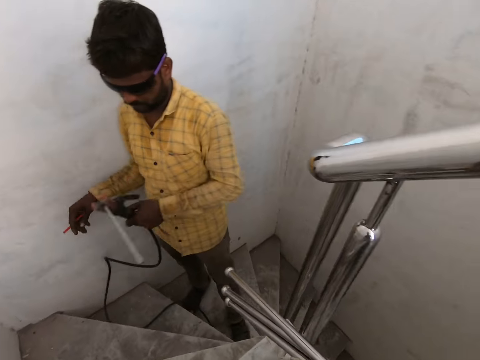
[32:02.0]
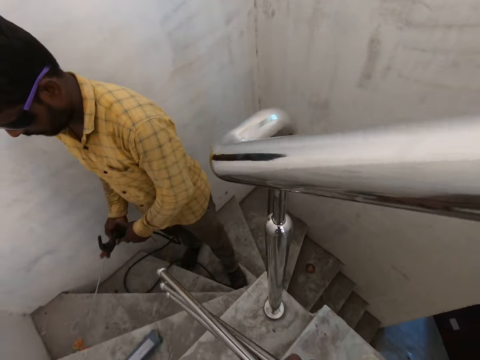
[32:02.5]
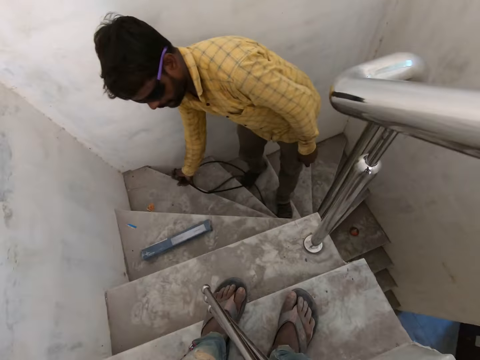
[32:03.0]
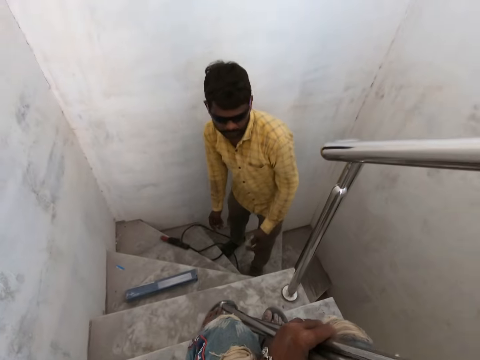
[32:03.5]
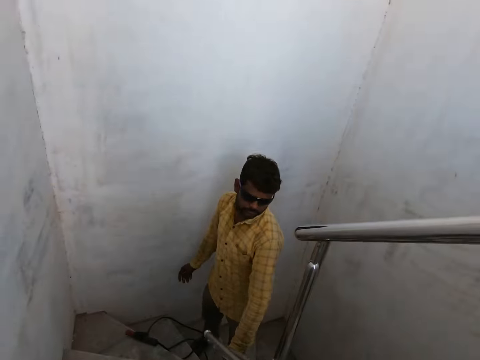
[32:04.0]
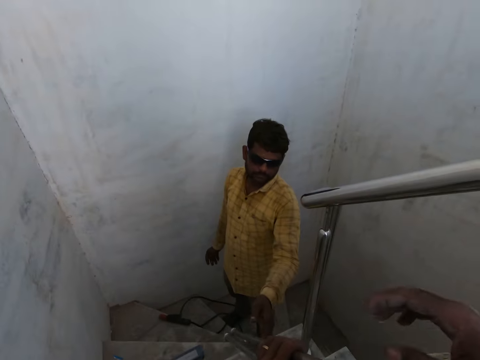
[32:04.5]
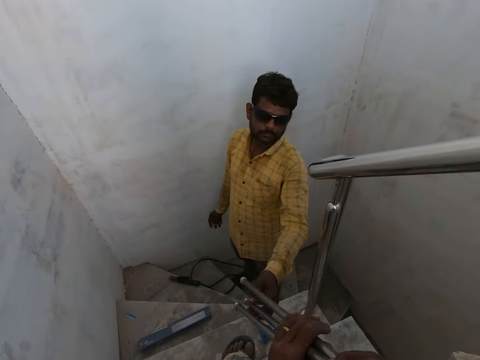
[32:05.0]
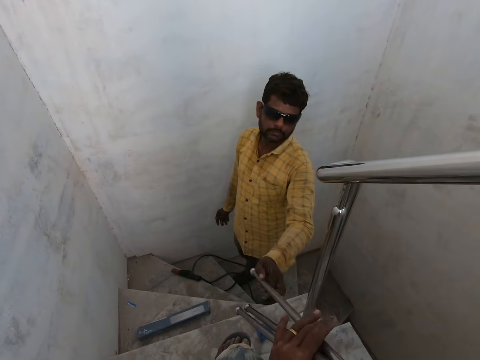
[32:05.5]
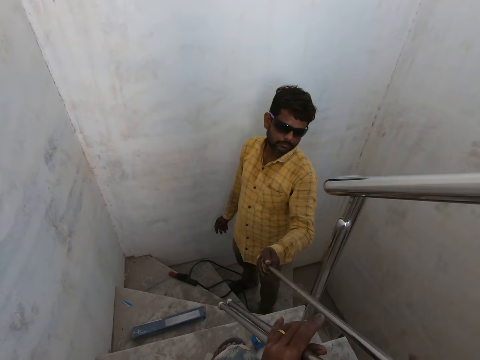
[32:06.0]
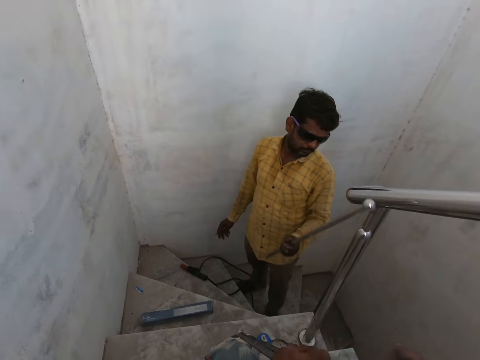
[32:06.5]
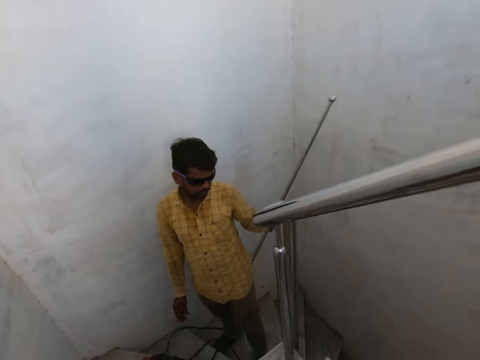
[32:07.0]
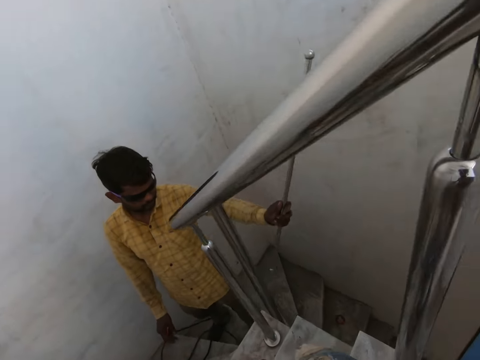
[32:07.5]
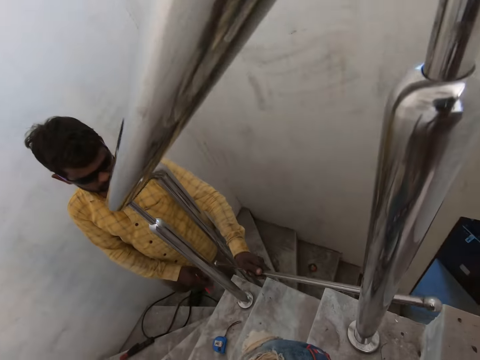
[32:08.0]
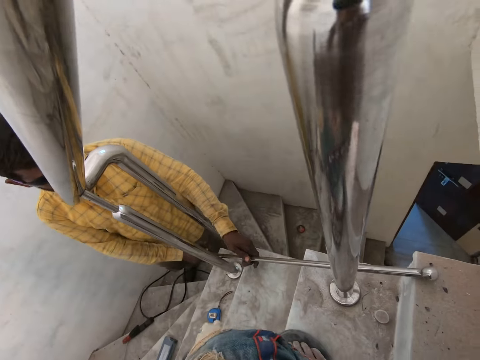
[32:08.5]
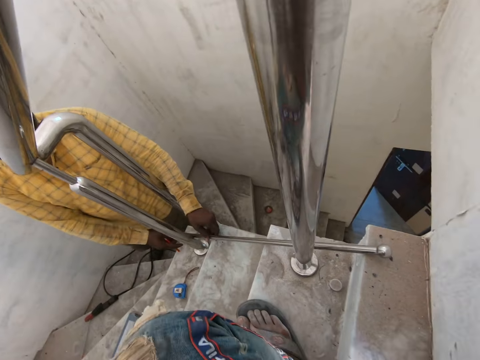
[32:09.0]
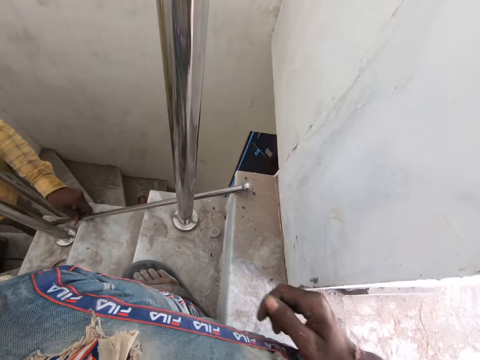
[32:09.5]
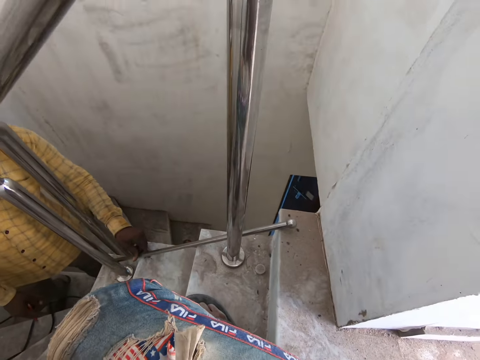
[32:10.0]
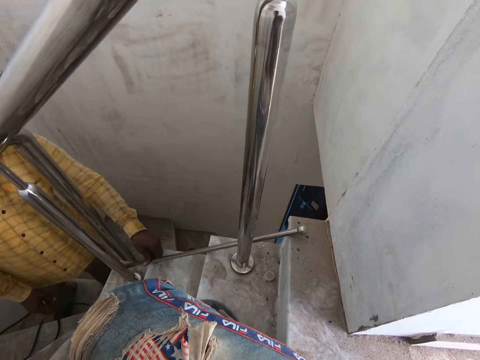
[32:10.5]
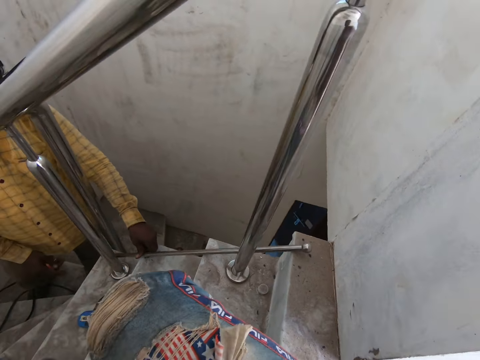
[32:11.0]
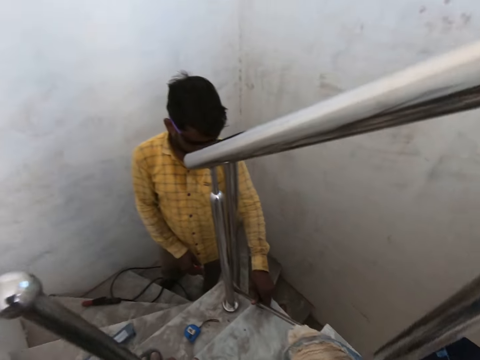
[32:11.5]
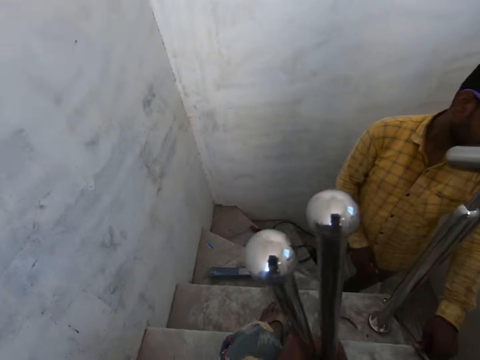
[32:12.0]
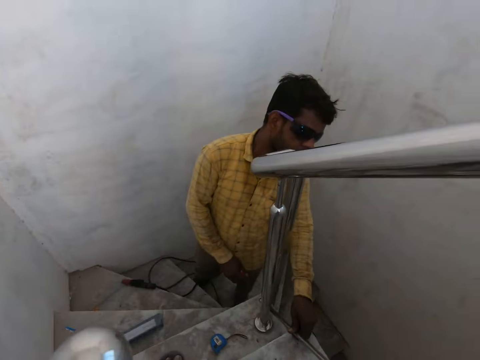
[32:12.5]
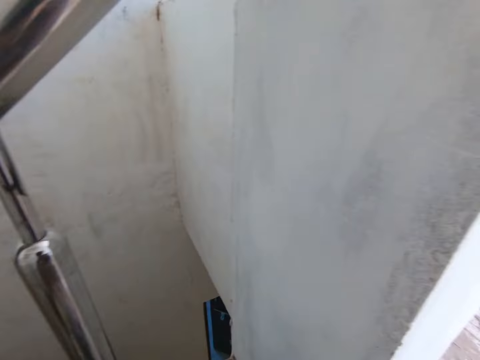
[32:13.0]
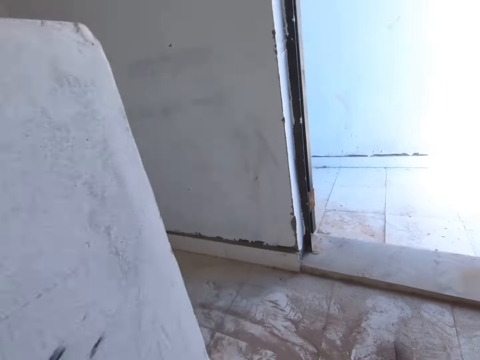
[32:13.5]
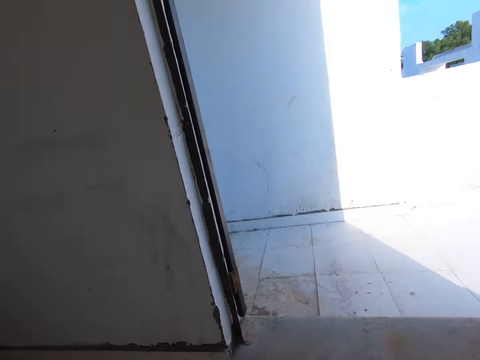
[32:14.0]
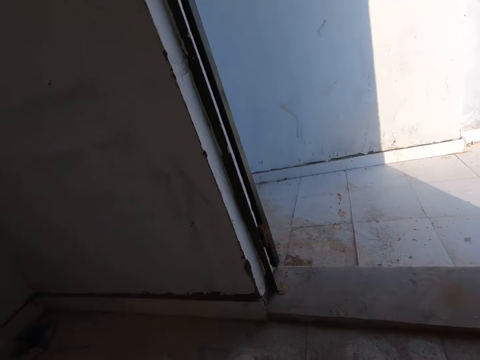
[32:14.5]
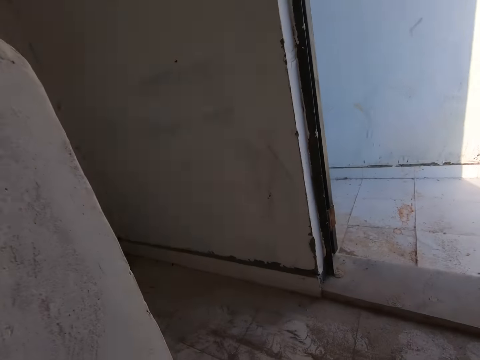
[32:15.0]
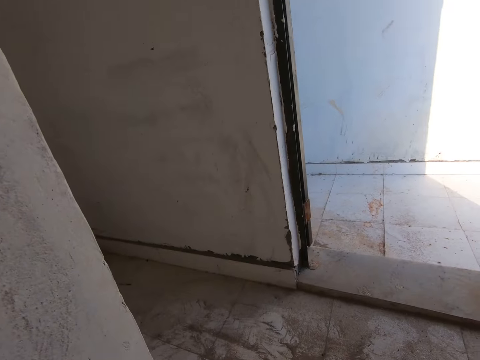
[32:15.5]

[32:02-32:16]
The camera wearer looks at the man. The man passes the welding electrode in his left hand to his right hand. The man drops the welding electrode in his right hand on the staircase. The camera wearer looks at the feet. The man drops a measuring tape in his left hand on the staircase. The camera wearer swings the right hand. The man collects a stair railing from the camera wearer with his left hand. The camera wearer looks at the man. The man sets the stair railing in his hands on the metal baluster. The camera wearer swings the right hand. They look at the floor. They look at the metal rods. They look at the floor.

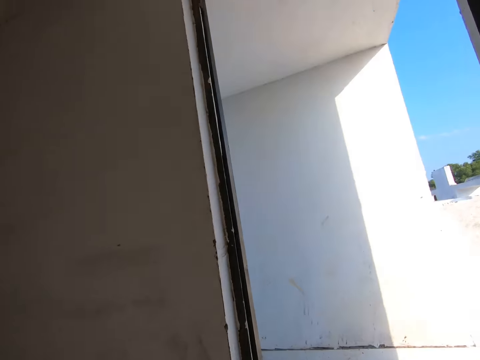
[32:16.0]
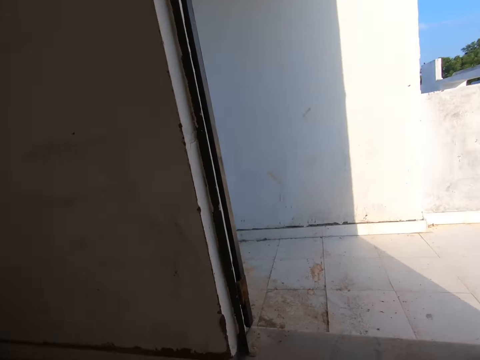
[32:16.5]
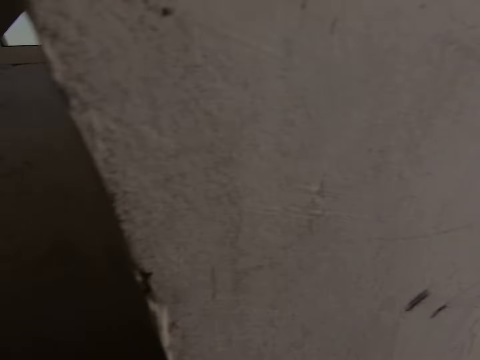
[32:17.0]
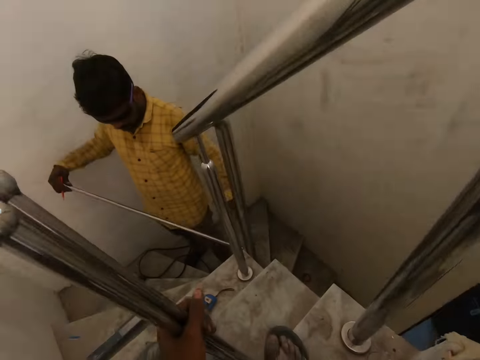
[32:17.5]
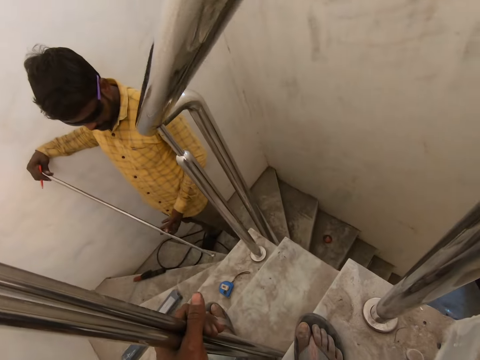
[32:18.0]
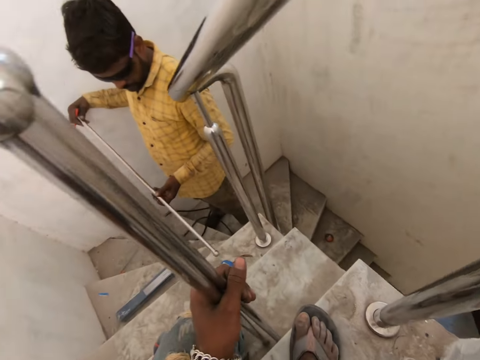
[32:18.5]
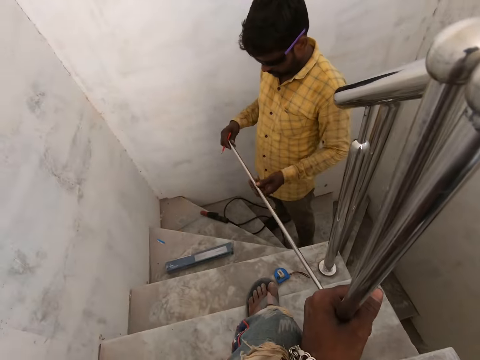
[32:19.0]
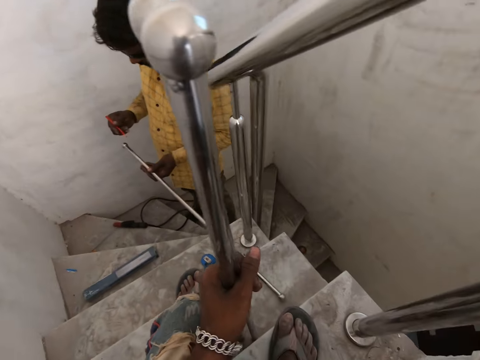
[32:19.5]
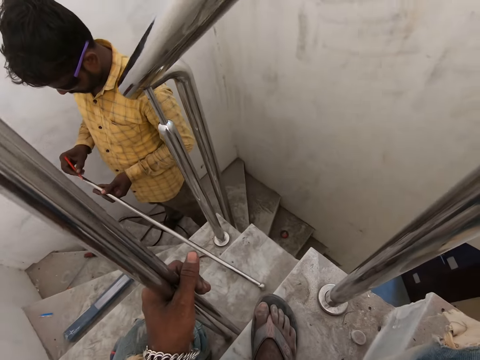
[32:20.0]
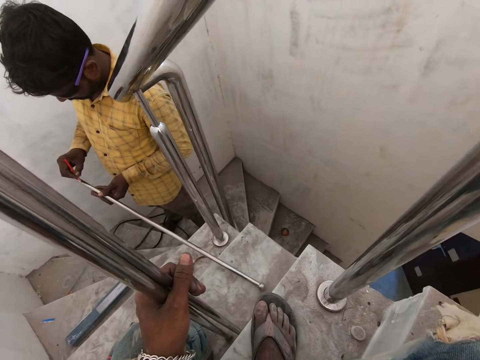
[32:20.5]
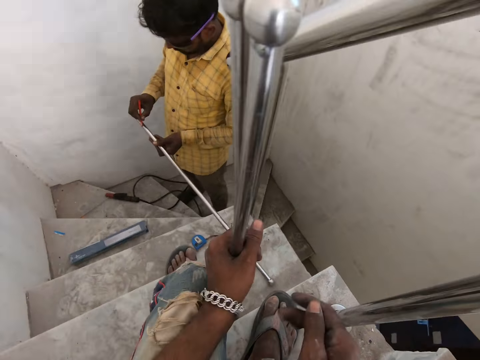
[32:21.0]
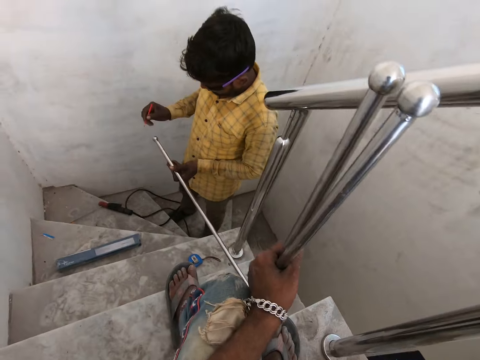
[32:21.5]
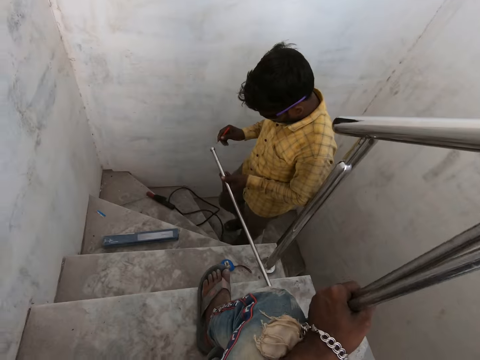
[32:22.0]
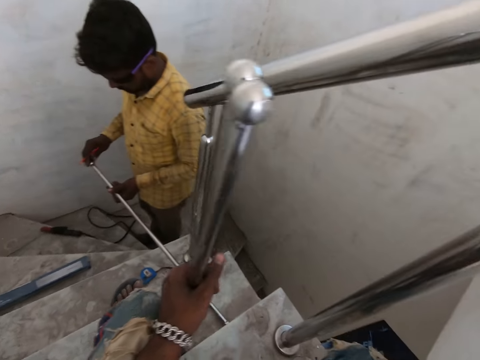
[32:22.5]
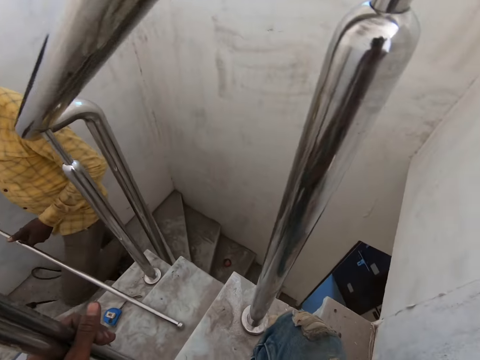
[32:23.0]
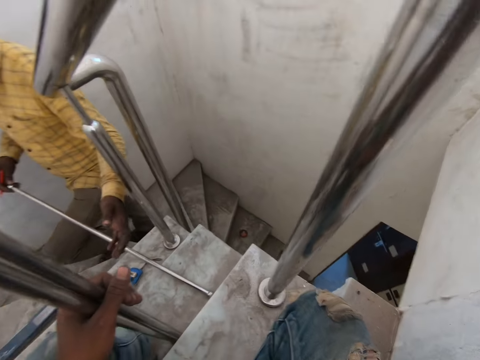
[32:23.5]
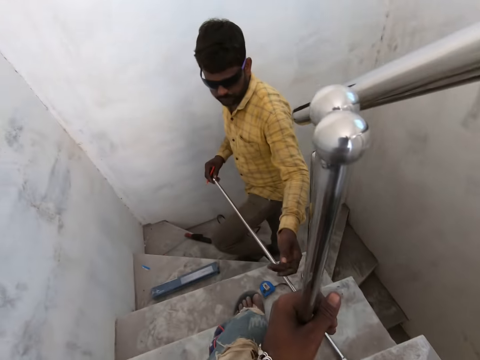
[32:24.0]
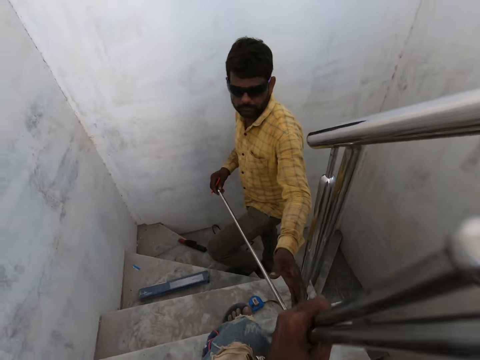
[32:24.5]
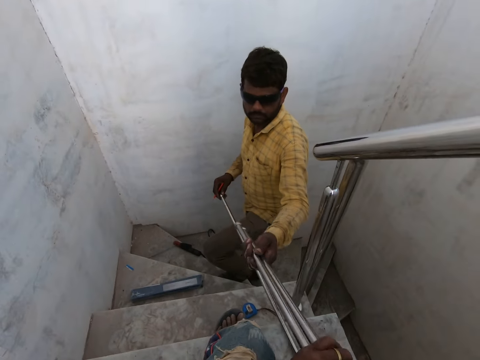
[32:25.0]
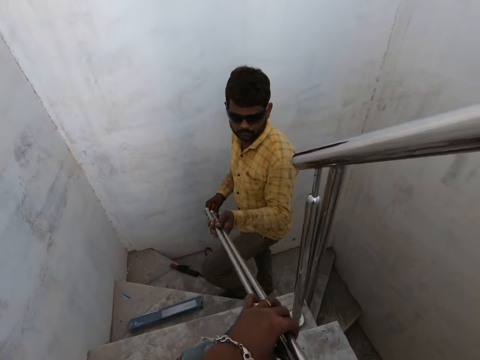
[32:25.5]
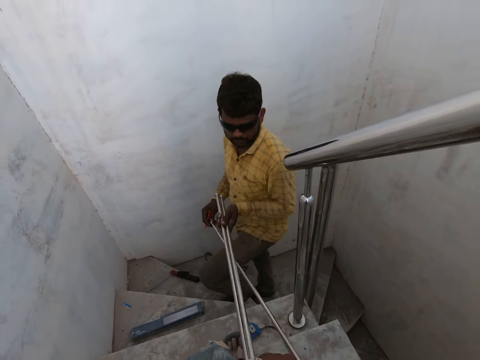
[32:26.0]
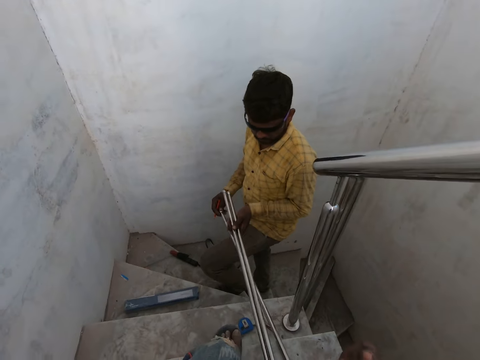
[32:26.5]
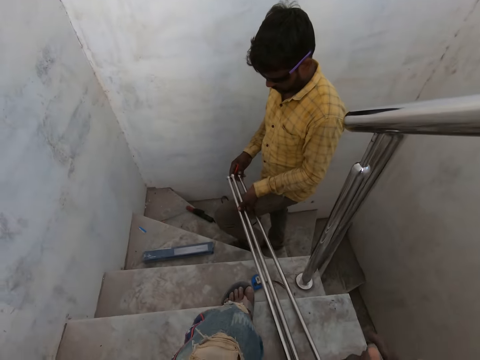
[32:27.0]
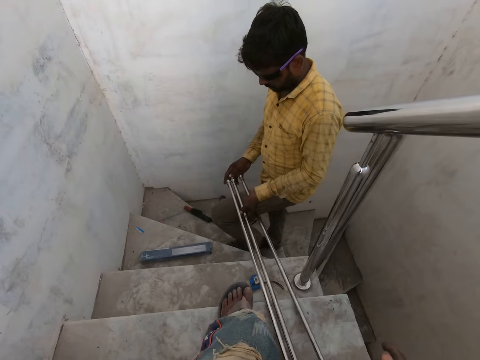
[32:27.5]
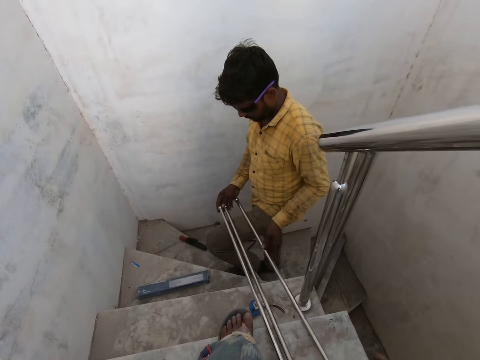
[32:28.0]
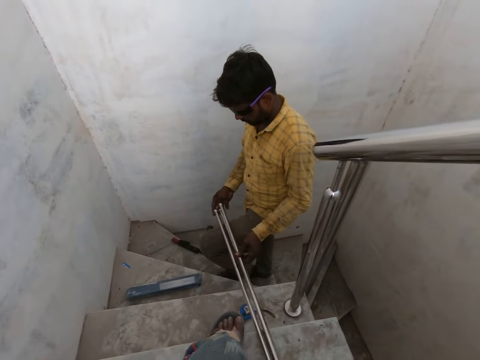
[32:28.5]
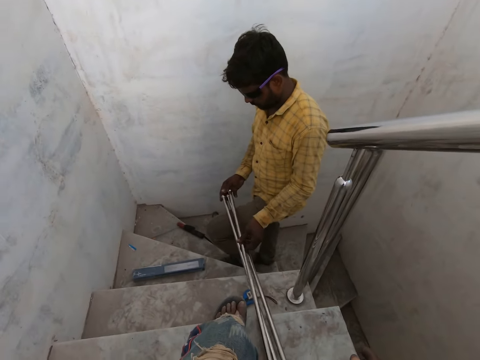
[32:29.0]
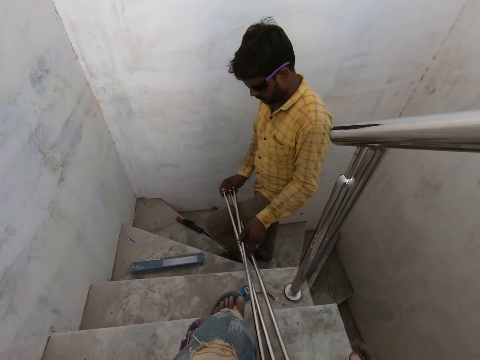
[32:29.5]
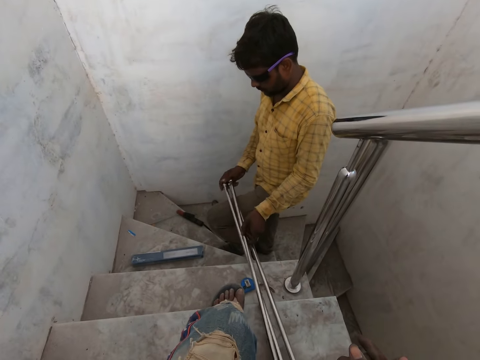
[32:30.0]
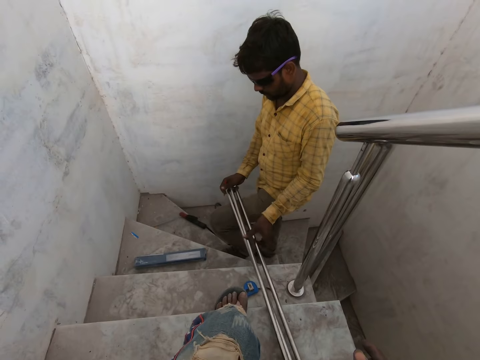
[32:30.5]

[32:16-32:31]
The camera wearer looks at the wall. The man removes the stair railing from the metal baluster with his right hand. The camera wearer looks at the man. They hold the metal rods with the left hand. The man sets the stair railing on the staircase with his hands. The man marks the stair railings with a pen in his right hand. The camera wearer looks at the stairs. They look at the man. The man collects the stair railings from the camera wearer. The camera wearer looks at the man. The man arranges the stair railings on the staircase with both hands. The camera wearer looks at the man.
